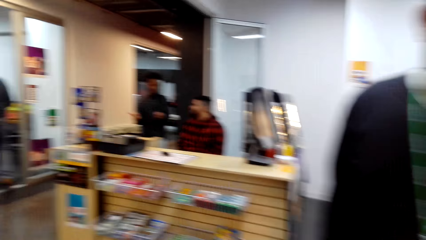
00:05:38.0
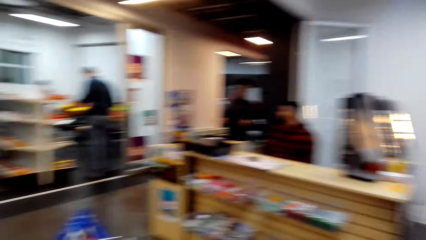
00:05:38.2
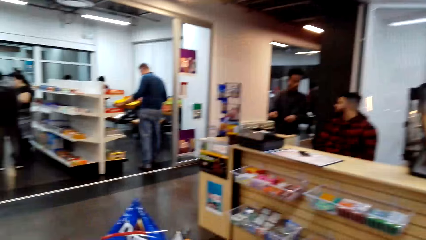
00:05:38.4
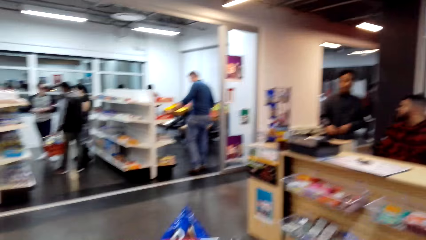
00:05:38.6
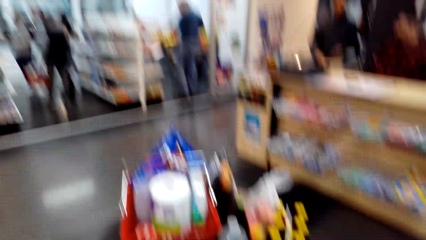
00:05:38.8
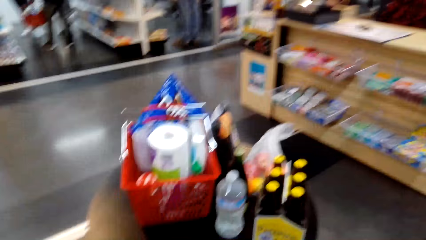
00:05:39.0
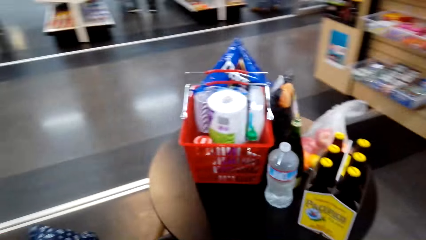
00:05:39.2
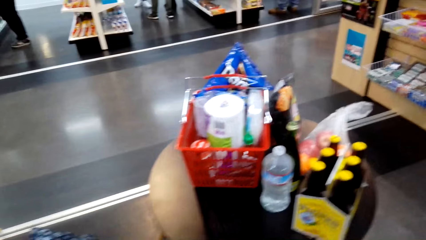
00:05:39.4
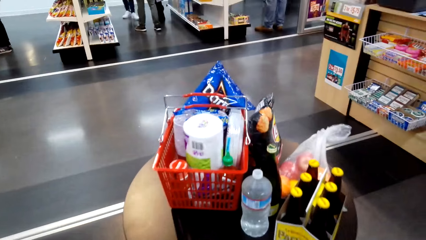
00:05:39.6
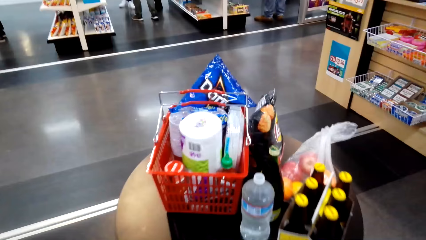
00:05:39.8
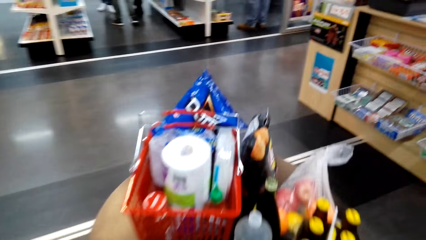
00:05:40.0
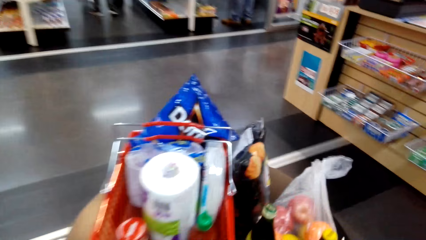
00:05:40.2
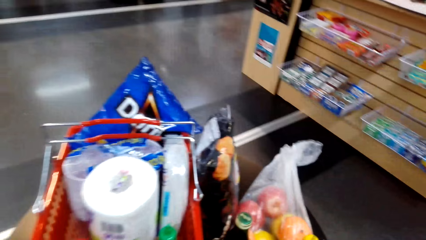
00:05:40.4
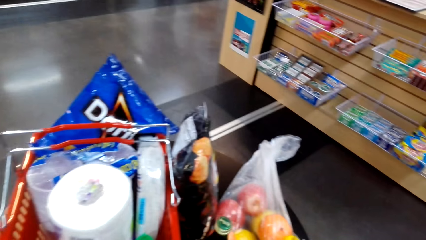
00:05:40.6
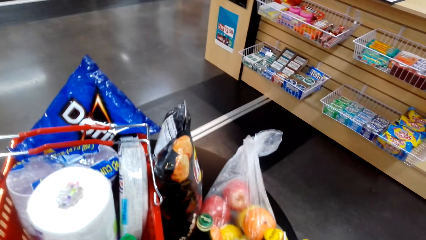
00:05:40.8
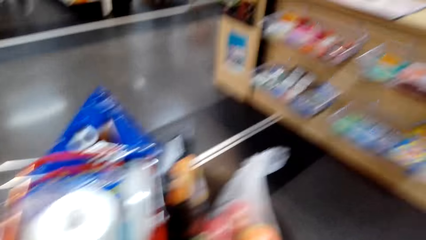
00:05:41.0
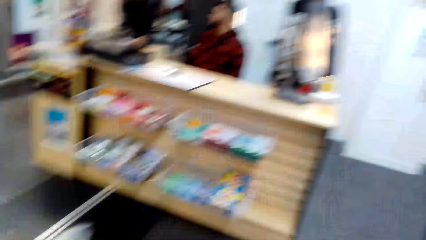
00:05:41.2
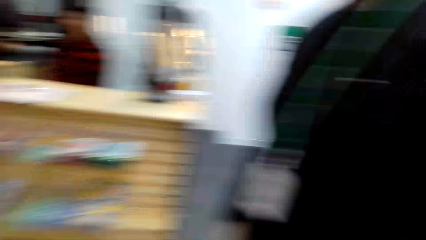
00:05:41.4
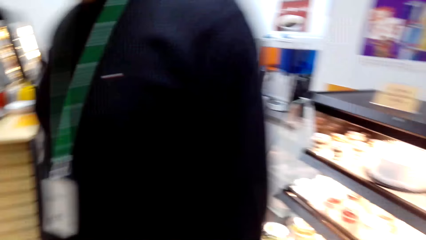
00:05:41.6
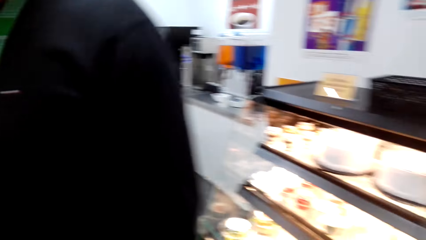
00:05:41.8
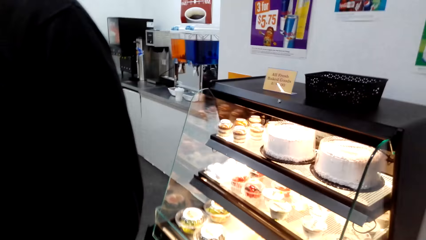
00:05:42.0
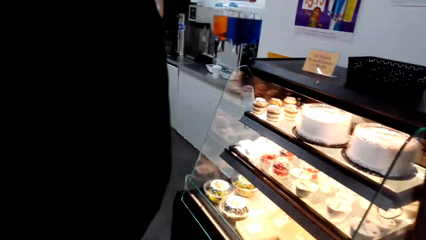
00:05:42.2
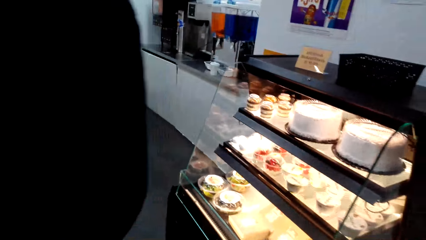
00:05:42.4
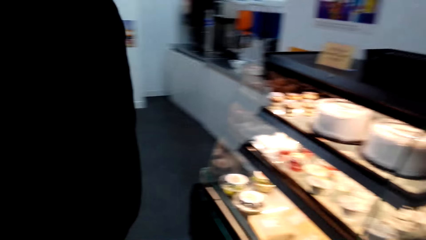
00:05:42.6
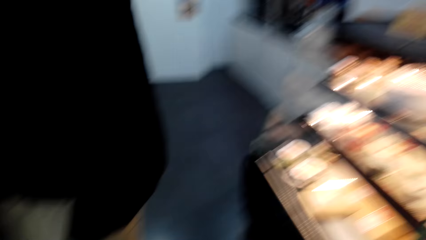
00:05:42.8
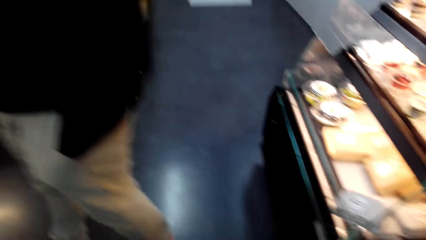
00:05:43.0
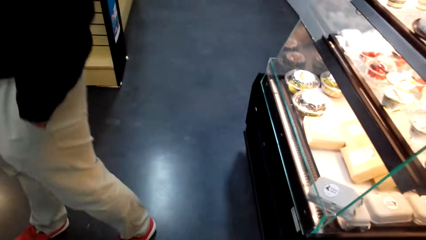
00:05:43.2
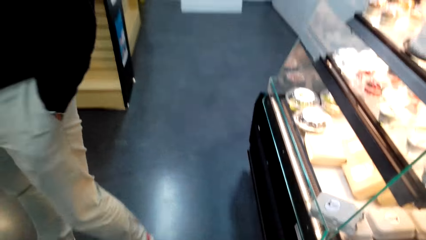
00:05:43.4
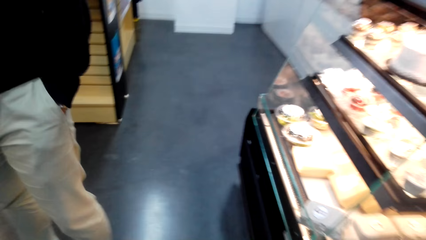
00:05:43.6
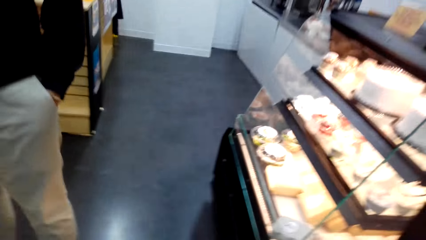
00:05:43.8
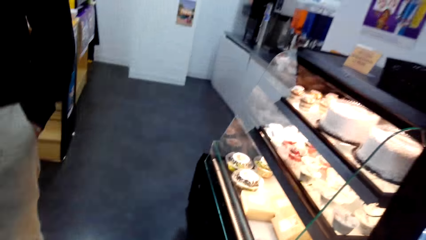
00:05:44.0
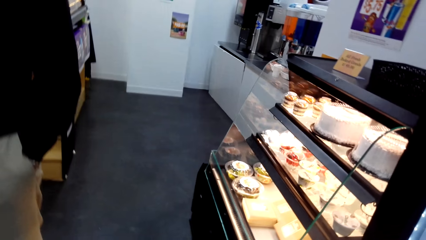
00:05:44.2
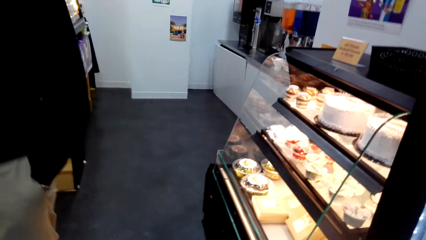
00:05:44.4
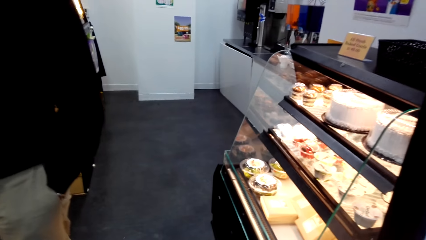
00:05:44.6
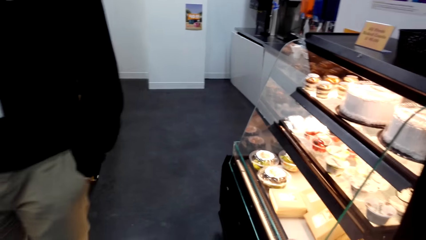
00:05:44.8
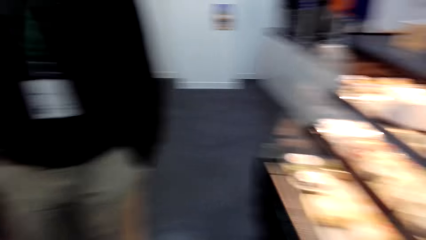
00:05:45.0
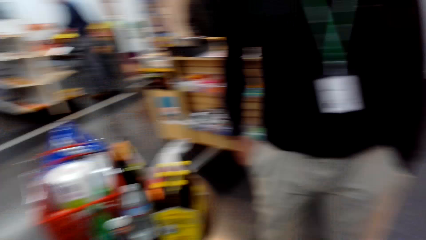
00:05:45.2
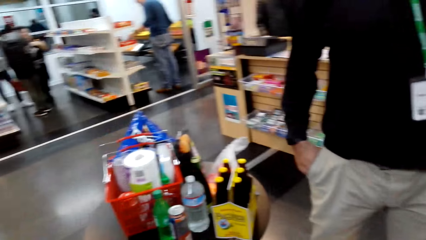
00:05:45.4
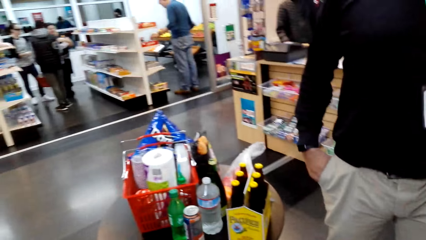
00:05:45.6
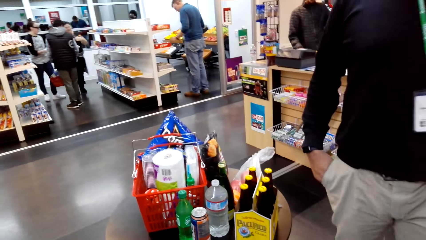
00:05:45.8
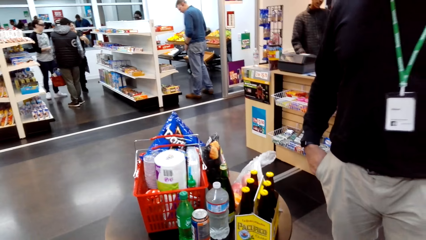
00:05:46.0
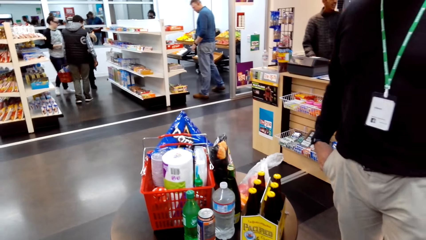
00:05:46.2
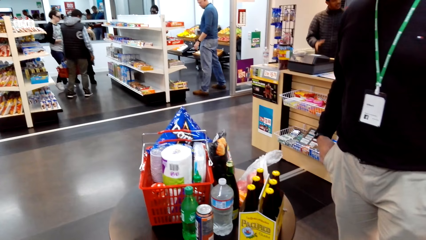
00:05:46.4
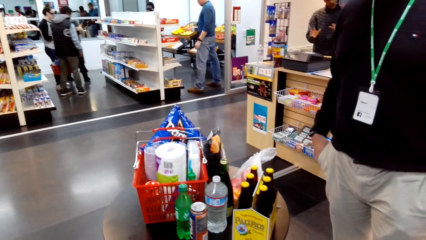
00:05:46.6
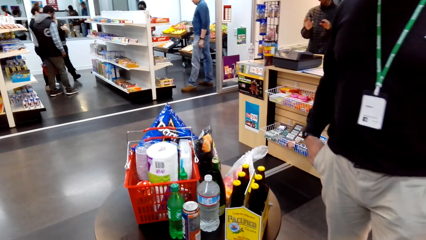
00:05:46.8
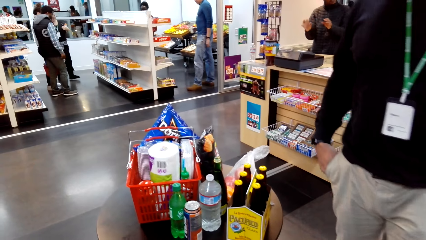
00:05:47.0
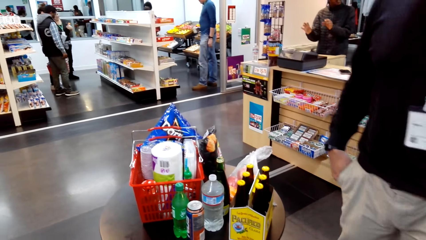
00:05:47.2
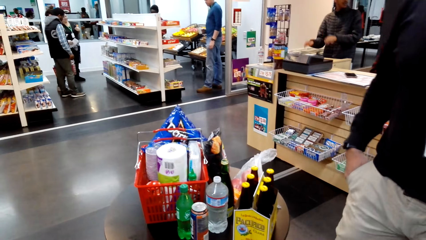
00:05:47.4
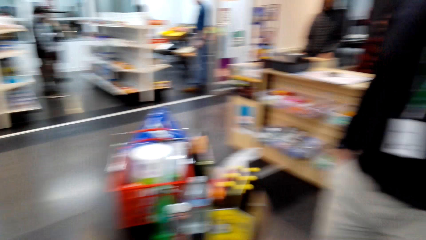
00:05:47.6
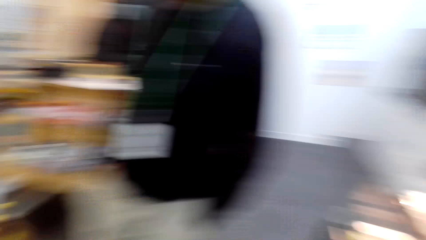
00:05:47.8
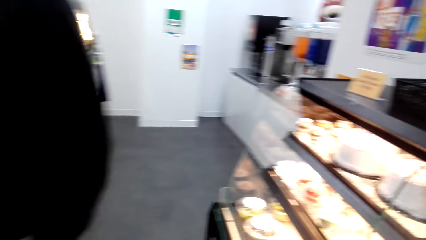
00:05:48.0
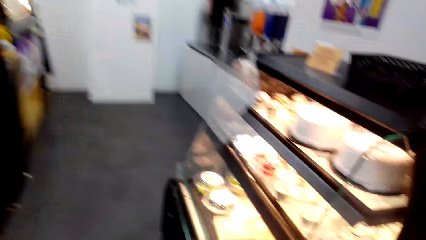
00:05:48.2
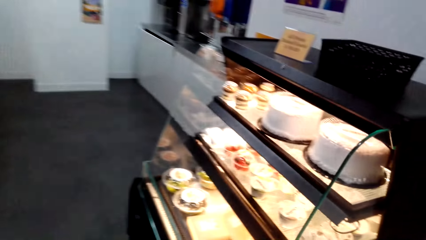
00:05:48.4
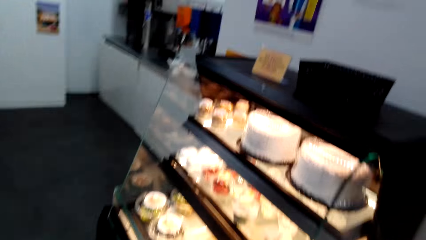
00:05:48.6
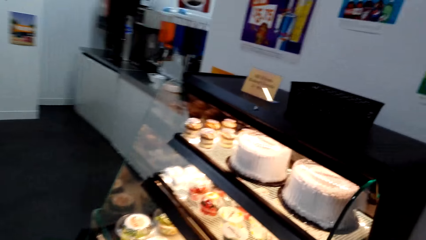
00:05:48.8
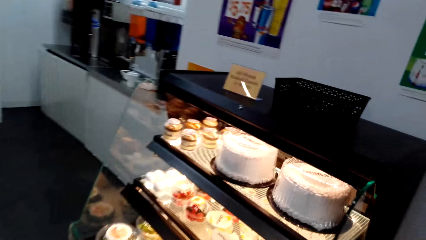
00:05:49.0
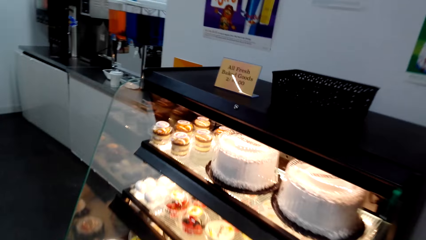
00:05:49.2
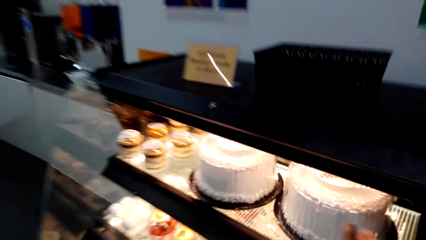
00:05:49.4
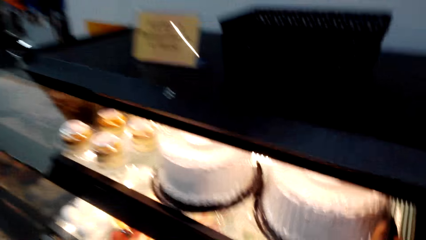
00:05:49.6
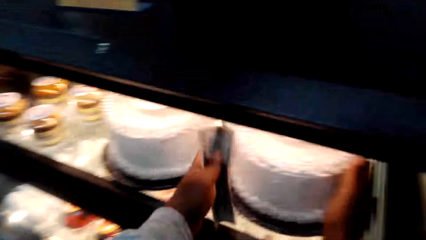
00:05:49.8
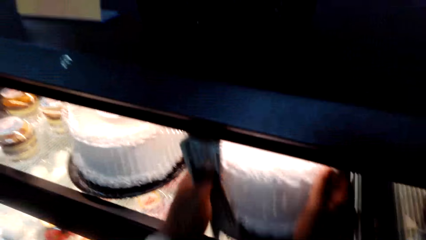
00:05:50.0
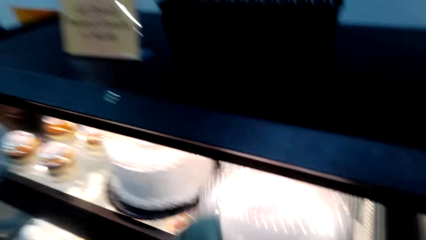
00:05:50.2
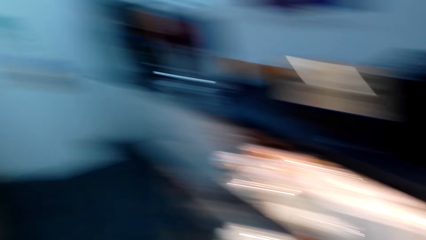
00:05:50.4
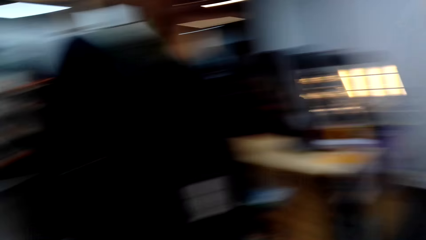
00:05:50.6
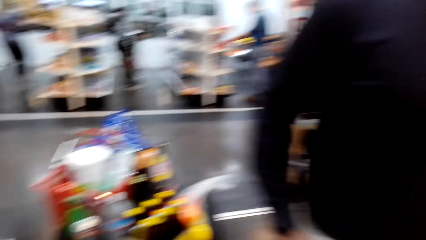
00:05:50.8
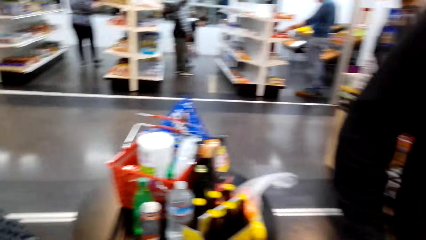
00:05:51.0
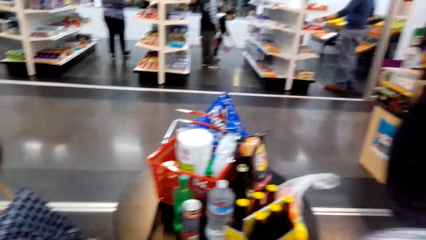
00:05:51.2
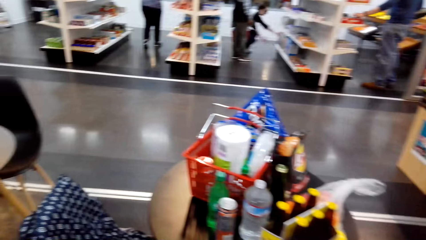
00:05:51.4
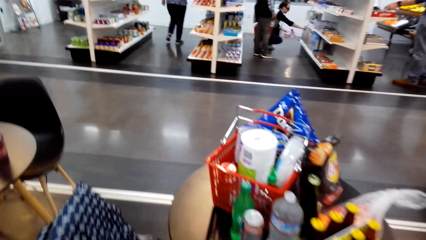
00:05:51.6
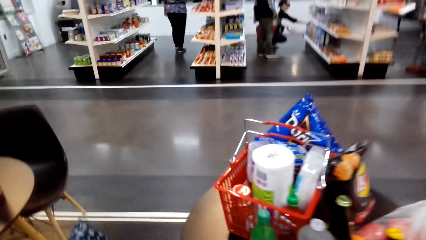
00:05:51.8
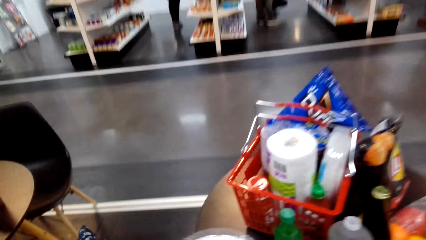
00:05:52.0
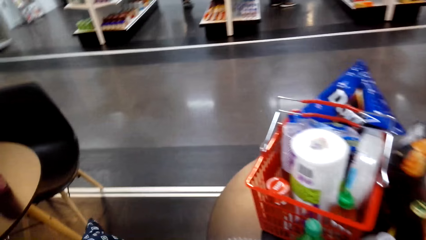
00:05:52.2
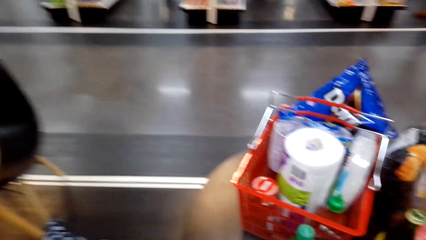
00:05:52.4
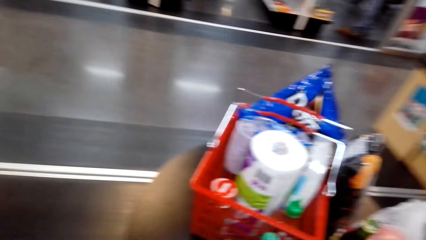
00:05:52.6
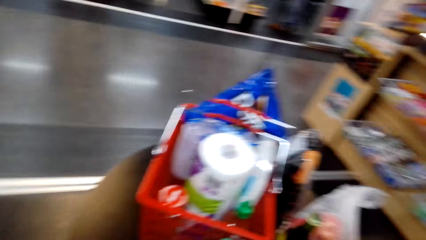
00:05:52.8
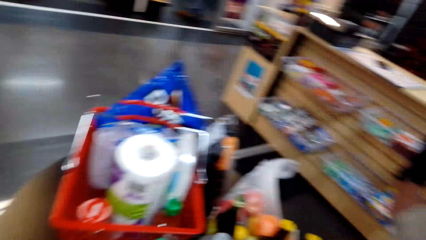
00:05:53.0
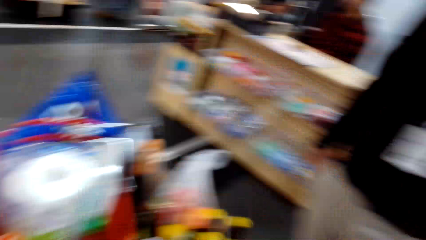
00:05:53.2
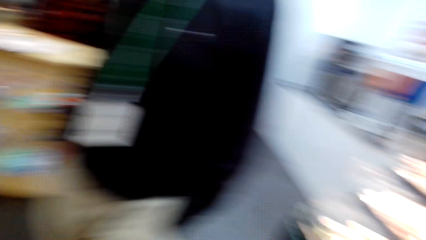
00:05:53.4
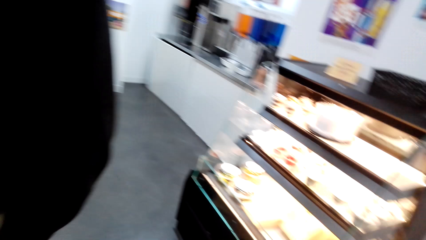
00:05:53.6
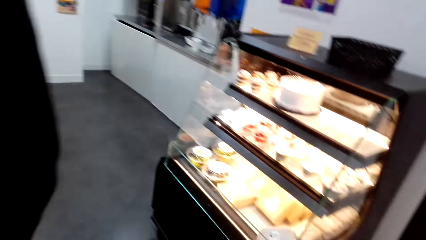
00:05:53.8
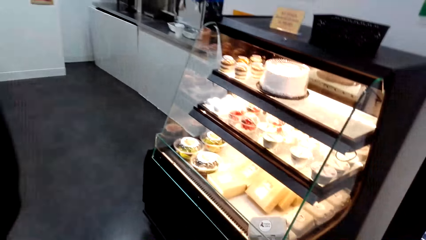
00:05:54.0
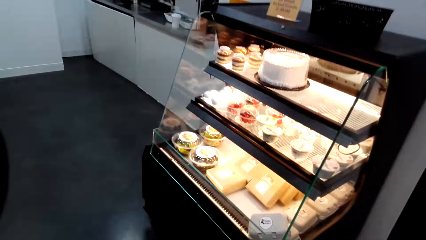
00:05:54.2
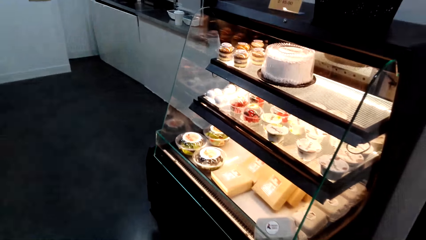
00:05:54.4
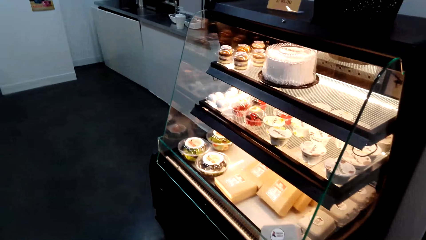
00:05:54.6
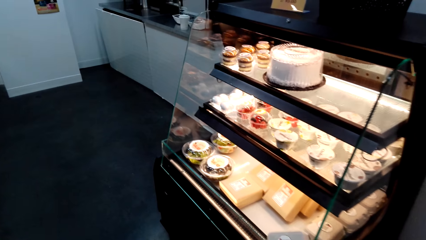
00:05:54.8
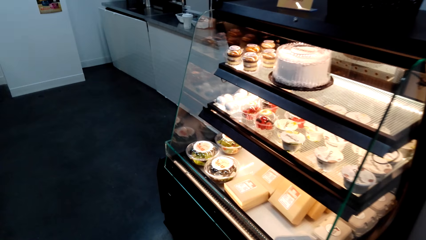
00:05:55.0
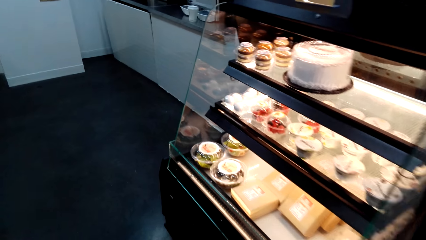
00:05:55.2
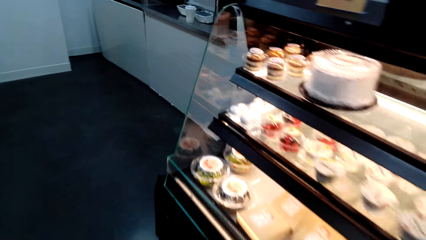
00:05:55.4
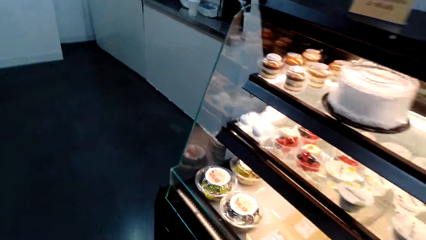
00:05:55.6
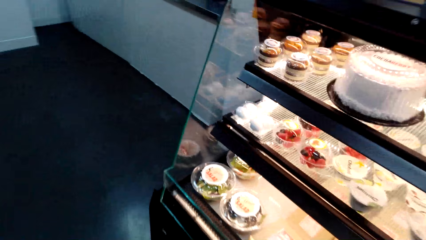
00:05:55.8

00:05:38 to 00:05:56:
The camera wearer turns around. They dialogue with a man. They put the bottles on the table. They dialogue with the man and turn around. They look at the cake display counter. They stare at the shopping on the table and dialogue with the man. They pick a cake from the display counter and dialogue with the man. They dialogue with the man and put the cake on the table. They turn around.
